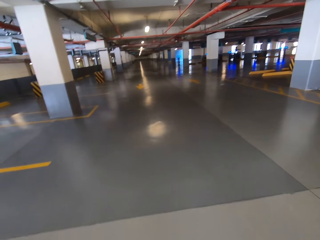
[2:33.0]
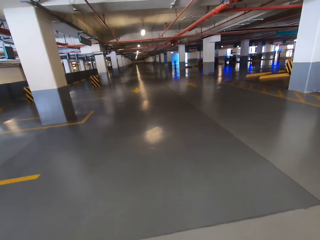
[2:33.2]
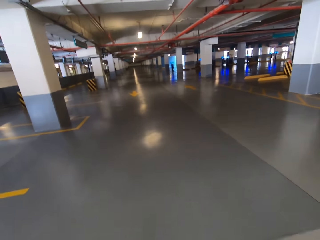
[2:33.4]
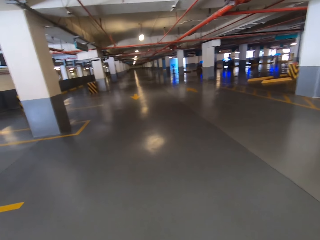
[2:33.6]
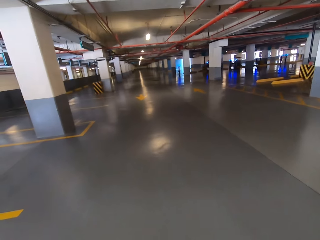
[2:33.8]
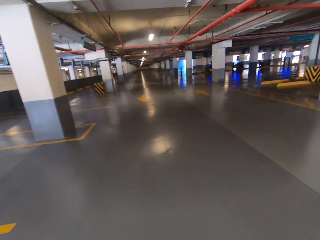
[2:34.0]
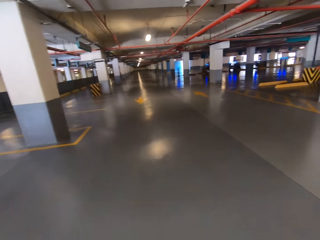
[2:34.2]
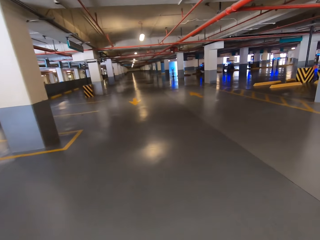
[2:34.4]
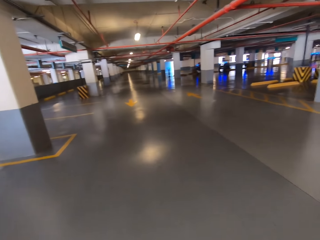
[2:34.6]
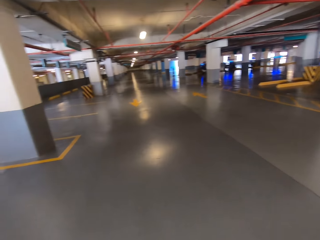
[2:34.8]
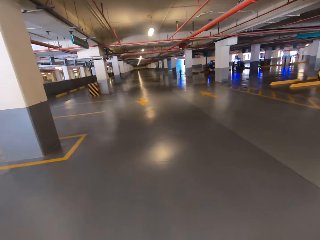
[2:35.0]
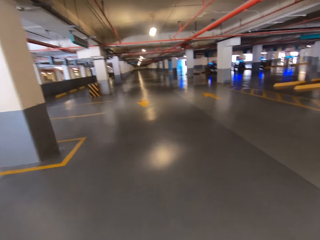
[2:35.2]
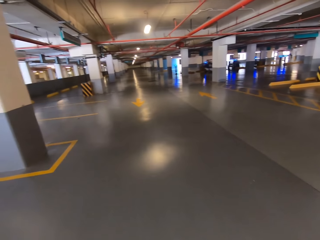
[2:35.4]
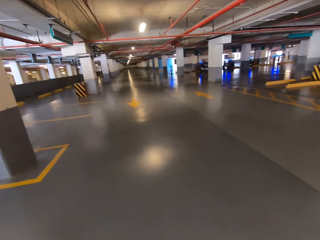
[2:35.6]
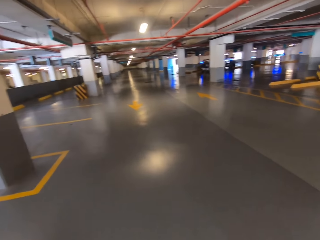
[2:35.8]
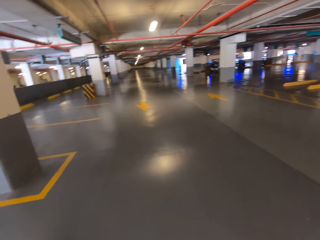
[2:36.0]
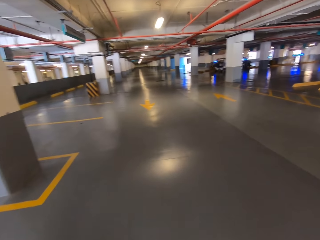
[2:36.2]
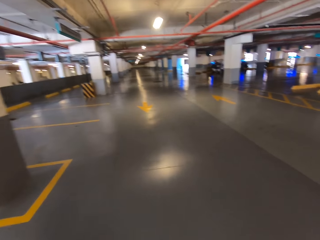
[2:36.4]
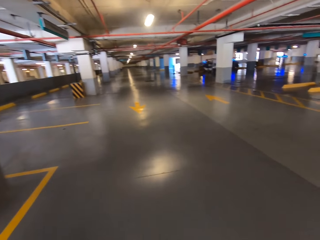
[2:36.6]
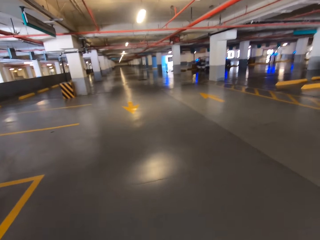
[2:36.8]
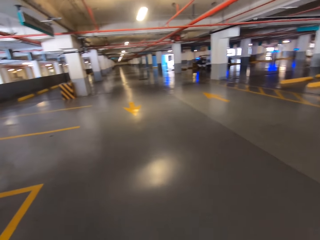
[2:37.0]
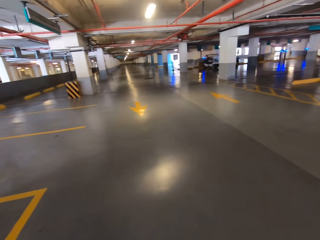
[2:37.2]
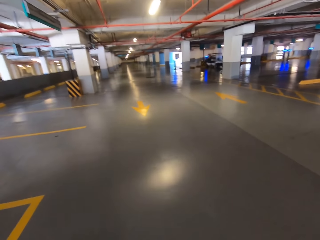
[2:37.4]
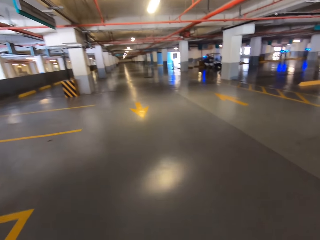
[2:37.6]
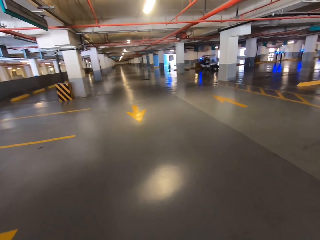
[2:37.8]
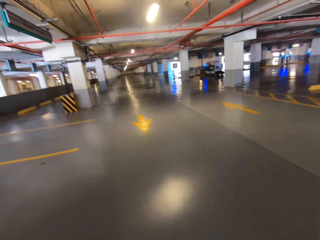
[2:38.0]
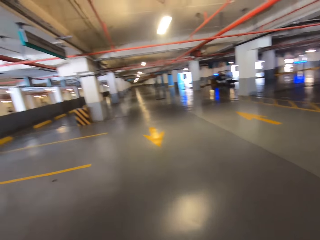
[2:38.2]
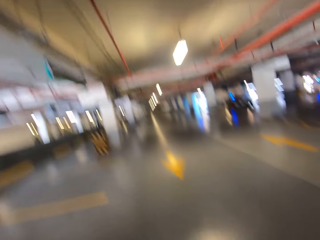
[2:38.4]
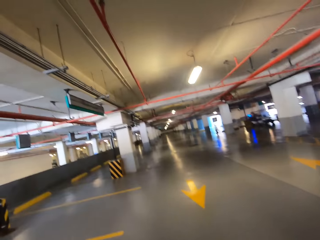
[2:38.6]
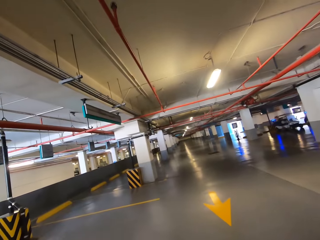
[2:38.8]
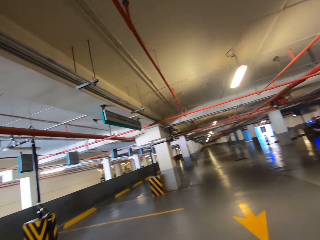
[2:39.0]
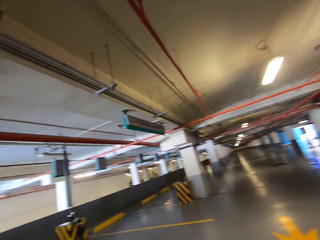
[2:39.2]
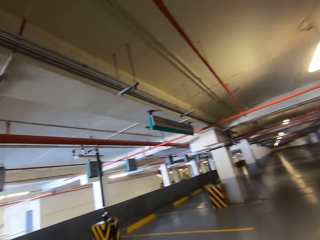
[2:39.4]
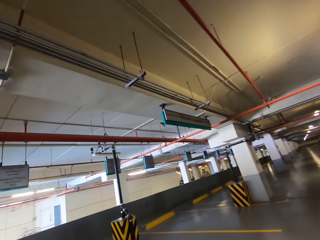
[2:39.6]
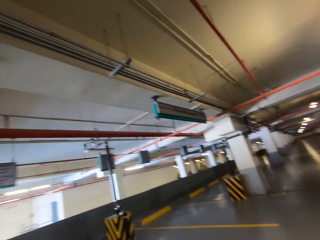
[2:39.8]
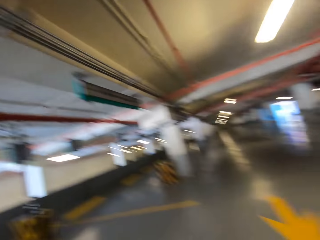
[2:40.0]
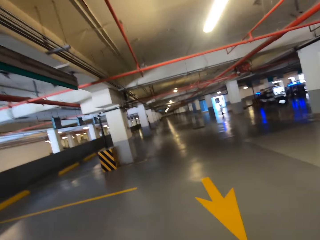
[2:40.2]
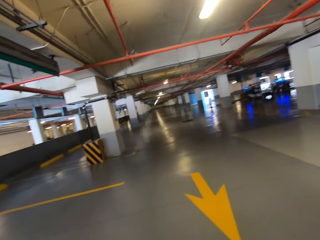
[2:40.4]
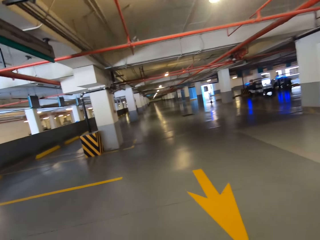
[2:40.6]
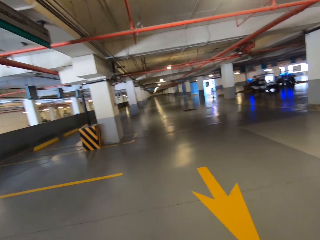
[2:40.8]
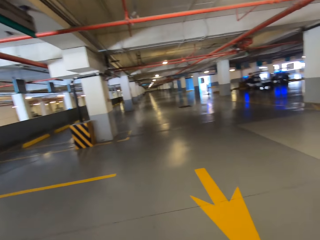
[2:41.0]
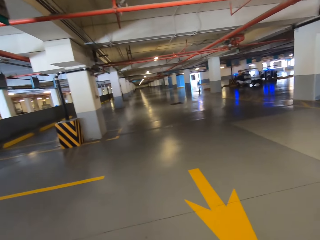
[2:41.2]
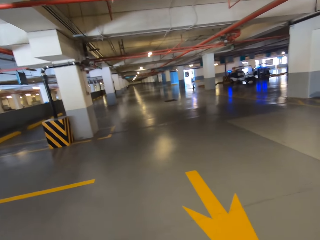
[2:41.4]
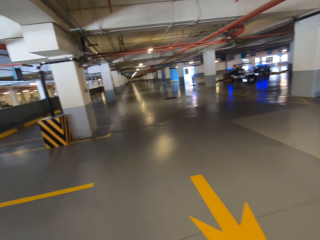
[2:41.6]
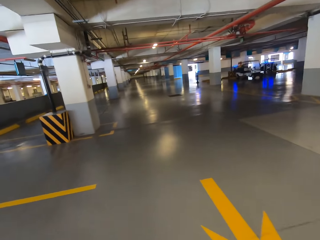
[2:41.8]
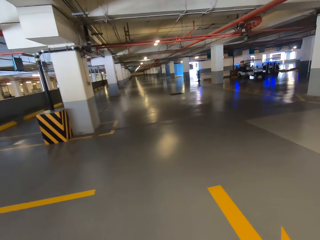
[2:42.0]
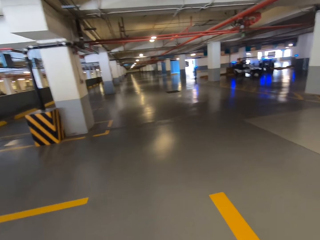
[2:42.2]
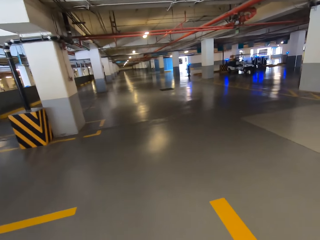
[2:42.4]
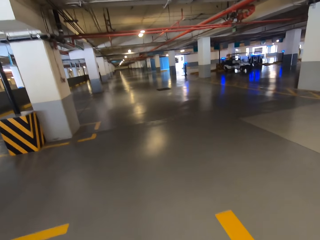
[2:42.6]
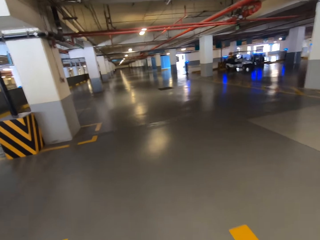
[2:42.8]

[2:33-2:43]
The camera wearer walks around the basement.

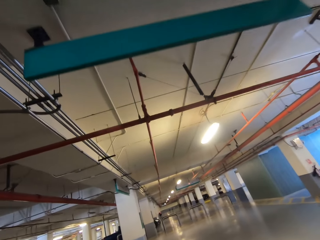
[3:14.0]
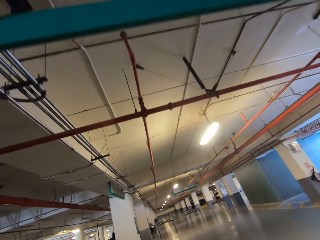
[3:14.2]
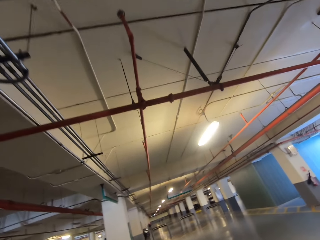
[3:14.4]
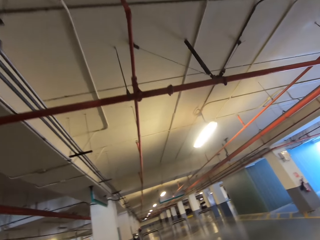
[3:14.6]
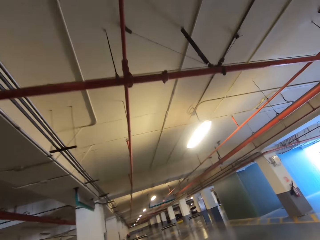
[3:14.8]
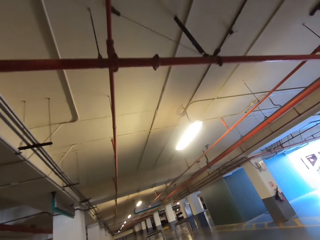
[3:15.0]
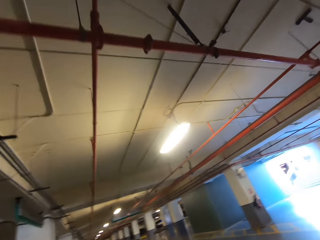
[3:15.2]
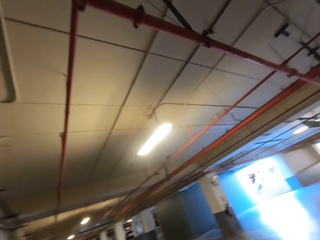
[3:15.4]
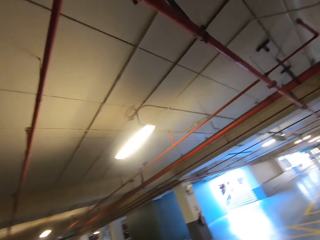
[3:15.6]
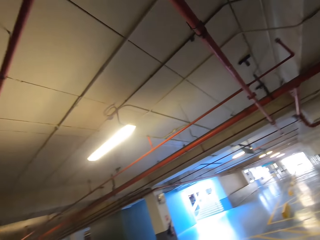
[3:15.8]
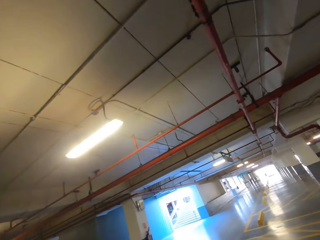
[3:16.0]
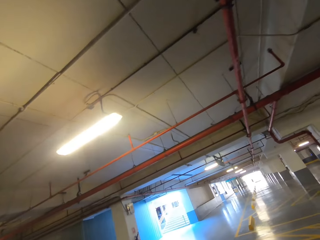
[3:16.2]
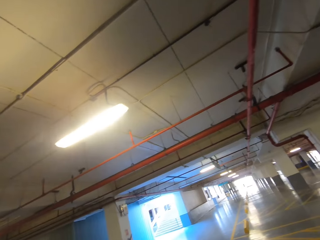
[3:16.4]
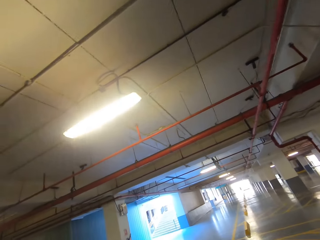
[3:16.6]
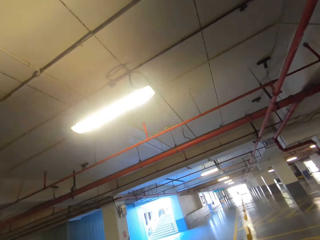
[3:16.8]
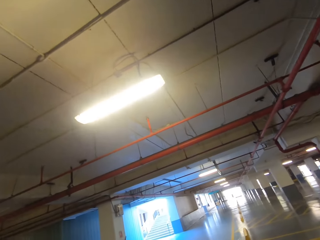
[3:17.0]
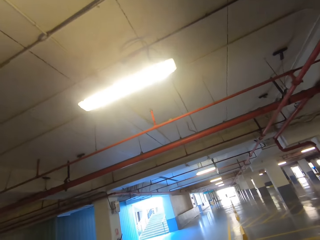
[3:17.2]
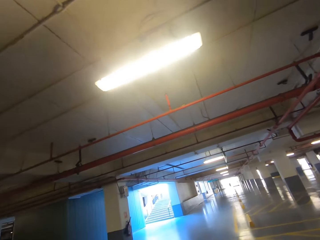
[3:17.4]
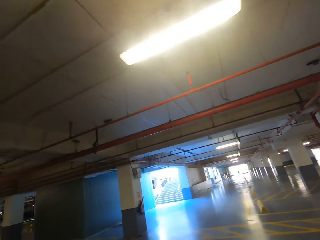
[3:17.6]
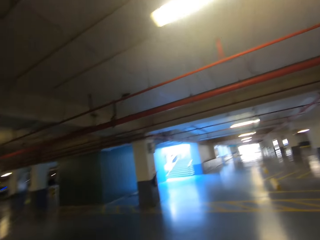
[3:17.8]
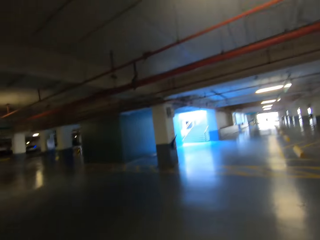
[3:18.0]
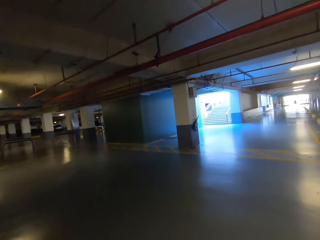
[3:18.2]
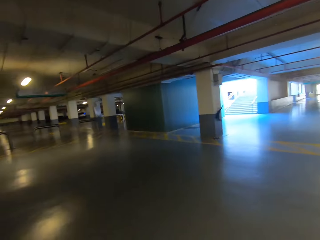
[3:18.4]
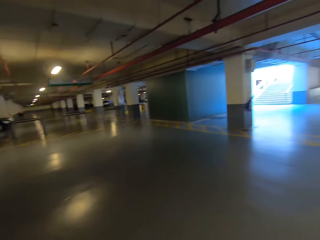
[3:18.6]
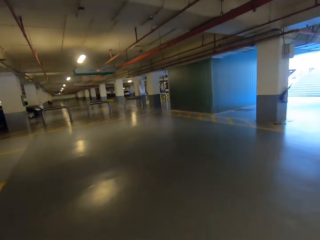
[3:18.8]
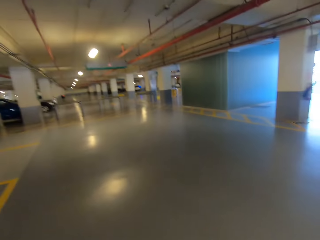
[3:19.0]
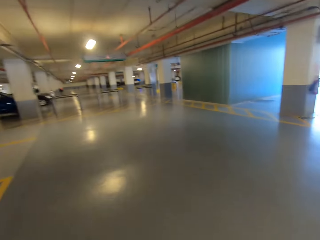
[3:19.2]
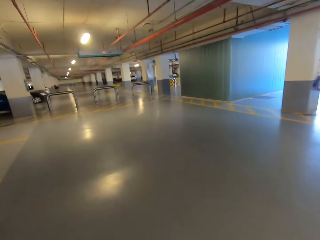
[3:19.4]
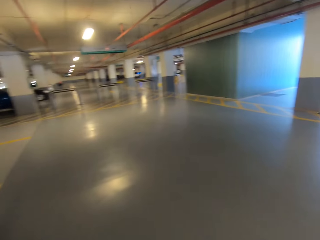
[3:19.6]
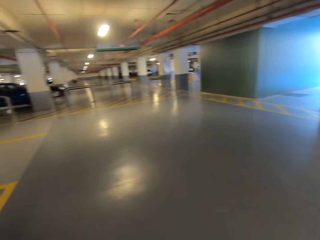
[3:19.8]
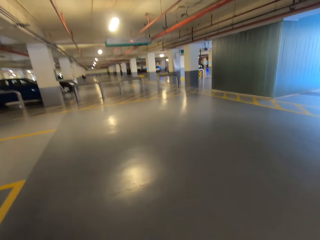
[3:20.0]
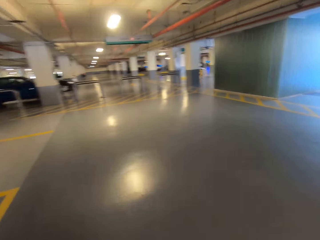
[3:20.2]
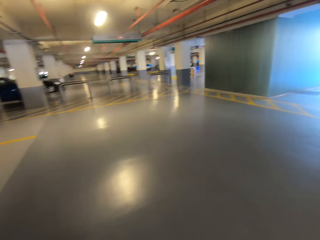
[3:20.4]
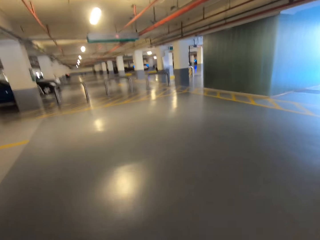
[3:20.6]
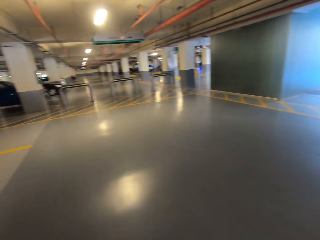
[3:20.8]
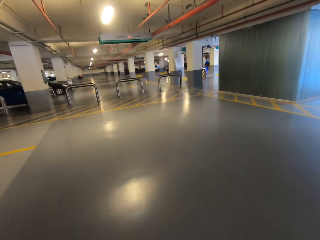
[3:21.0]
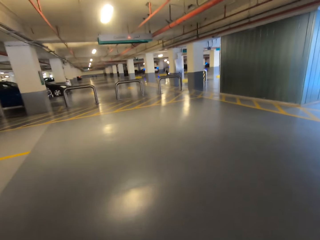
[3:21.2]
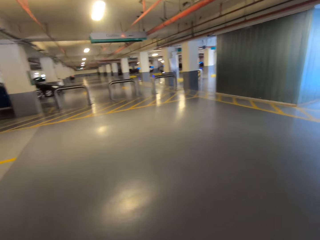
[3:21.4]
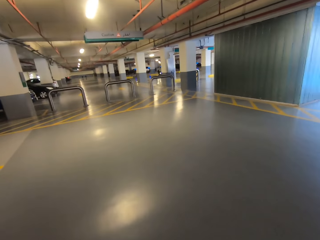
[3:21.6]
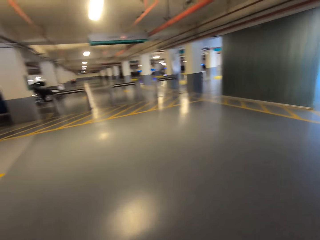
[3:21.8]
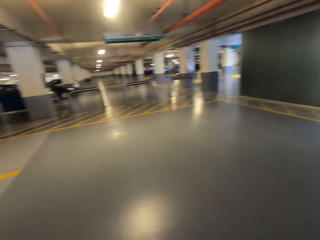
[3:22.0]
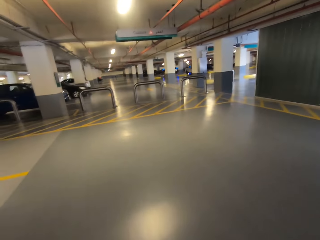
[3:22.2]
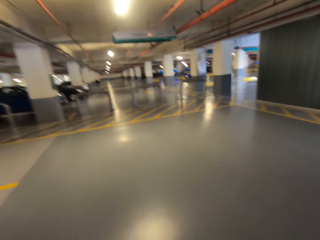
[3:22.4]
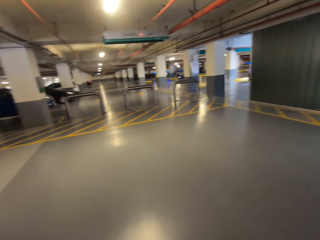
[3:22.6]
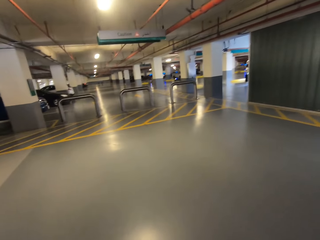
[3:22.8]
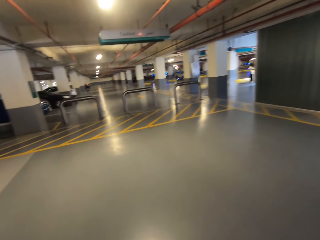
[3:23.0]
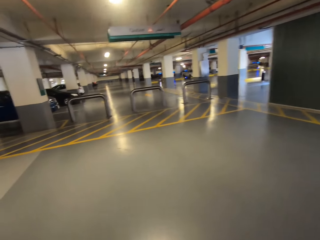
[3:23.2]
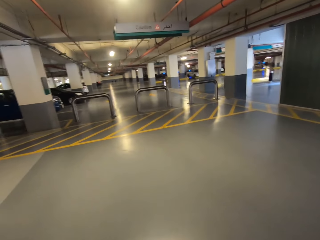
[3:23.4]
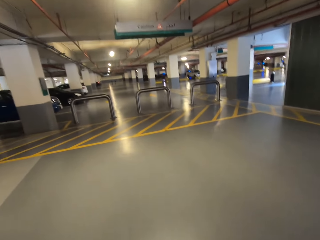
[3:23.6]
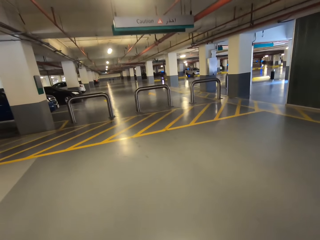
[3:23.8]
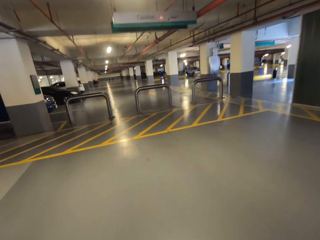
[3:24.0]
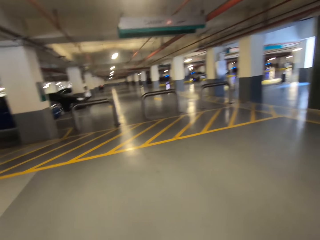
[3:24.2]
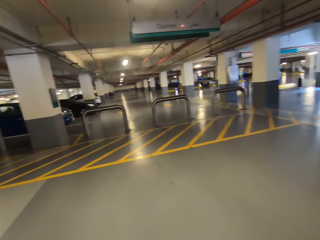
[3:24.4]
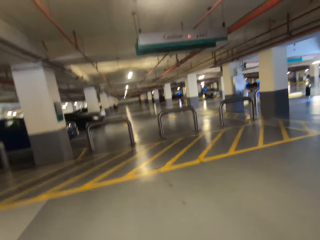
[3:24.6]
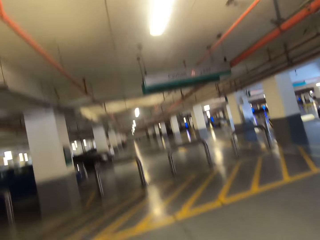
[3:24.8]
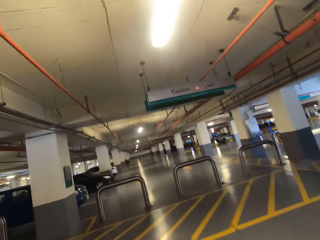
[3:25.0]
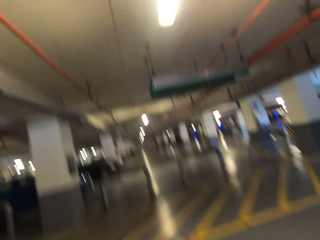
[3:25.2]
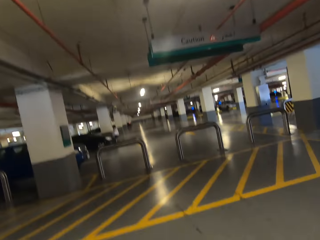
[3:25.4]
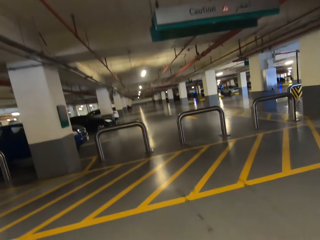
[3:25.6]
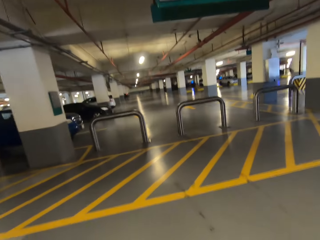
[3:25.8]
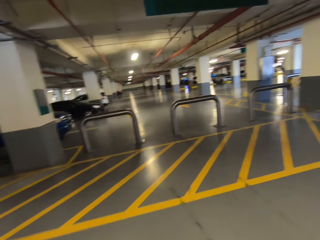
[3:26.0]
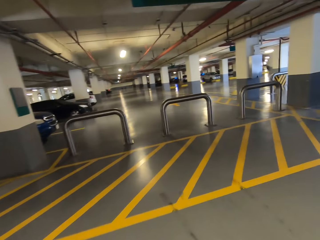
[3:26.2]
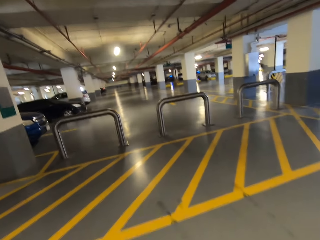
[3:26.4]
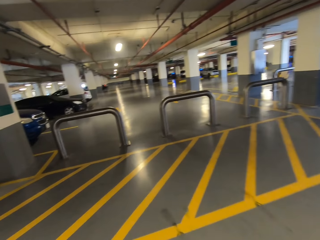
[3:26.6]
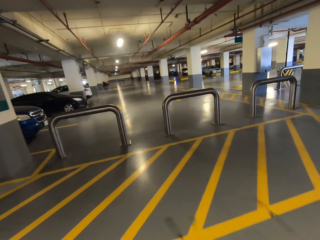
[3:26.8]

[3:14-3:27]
The camera wearer looks around.
